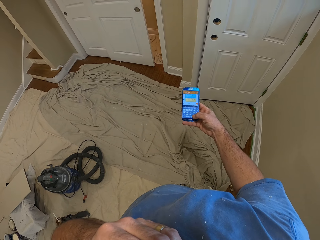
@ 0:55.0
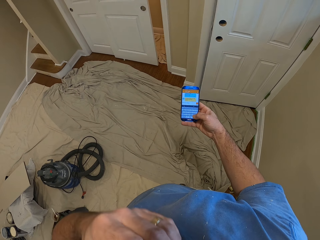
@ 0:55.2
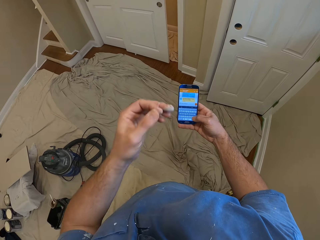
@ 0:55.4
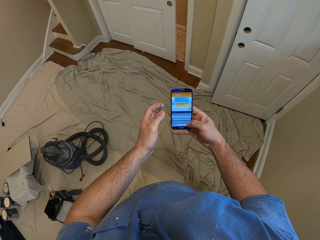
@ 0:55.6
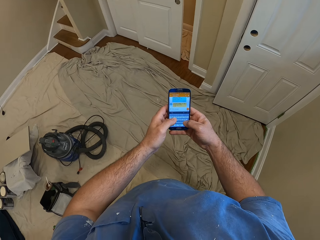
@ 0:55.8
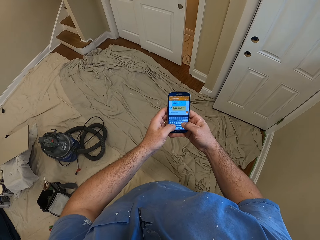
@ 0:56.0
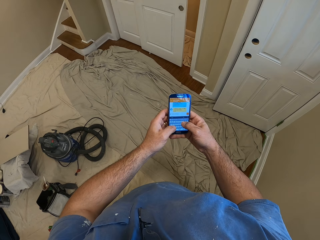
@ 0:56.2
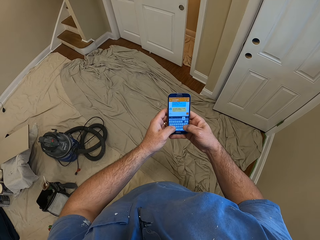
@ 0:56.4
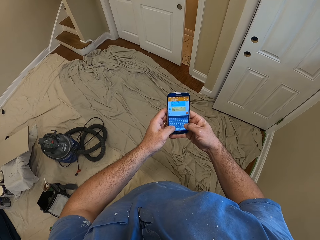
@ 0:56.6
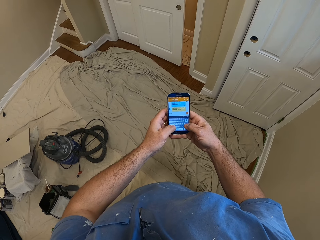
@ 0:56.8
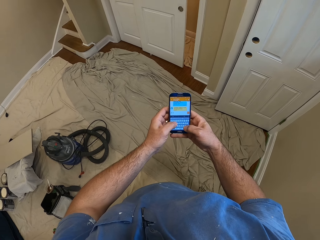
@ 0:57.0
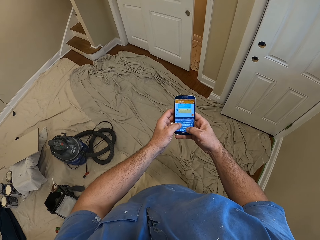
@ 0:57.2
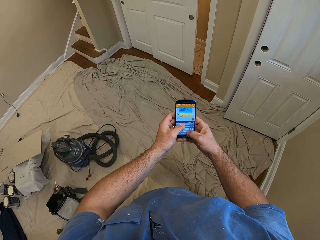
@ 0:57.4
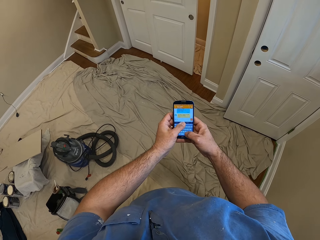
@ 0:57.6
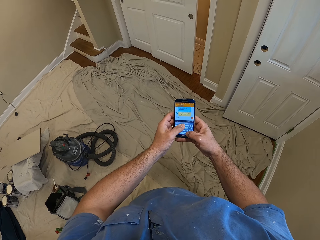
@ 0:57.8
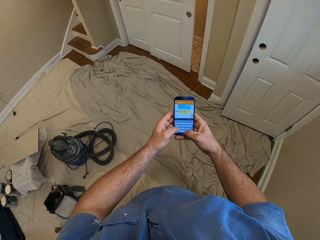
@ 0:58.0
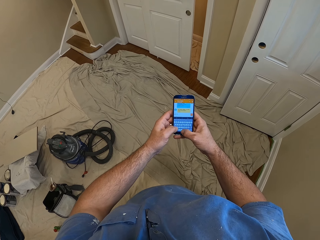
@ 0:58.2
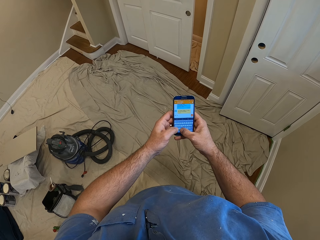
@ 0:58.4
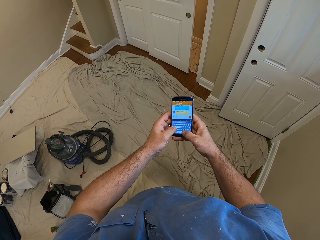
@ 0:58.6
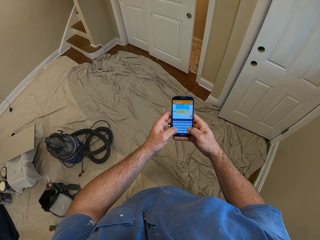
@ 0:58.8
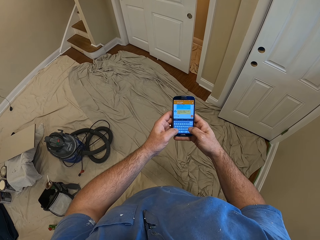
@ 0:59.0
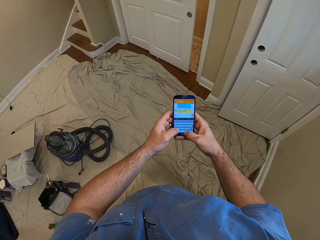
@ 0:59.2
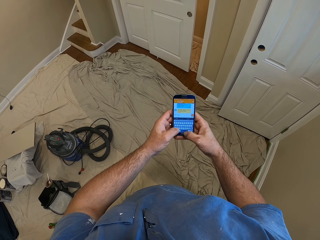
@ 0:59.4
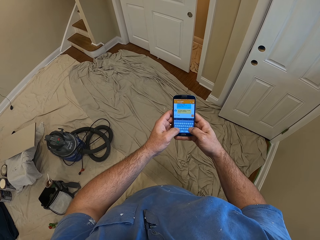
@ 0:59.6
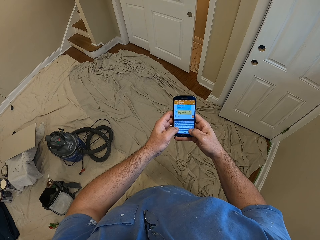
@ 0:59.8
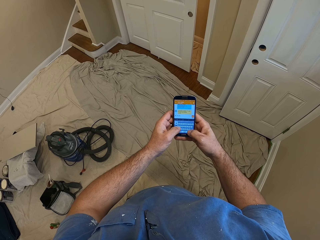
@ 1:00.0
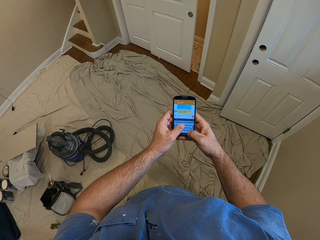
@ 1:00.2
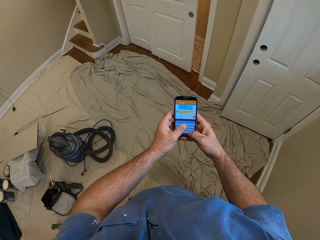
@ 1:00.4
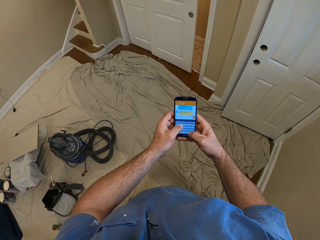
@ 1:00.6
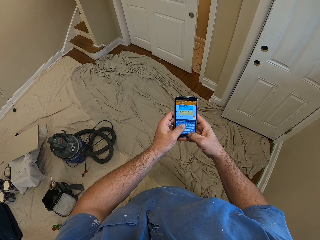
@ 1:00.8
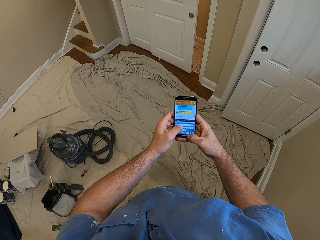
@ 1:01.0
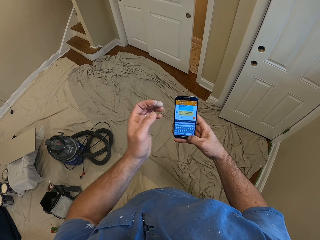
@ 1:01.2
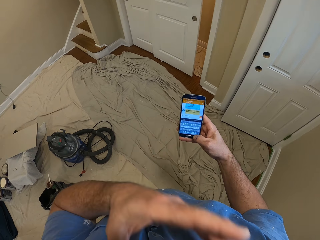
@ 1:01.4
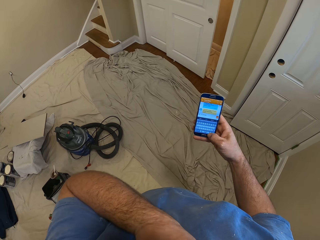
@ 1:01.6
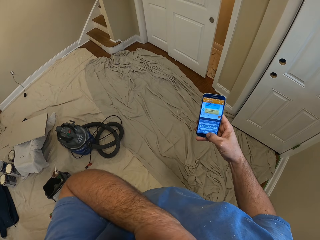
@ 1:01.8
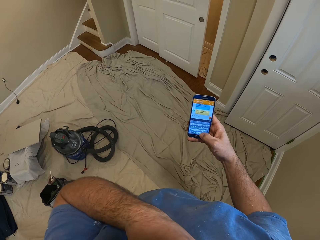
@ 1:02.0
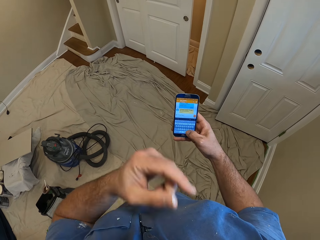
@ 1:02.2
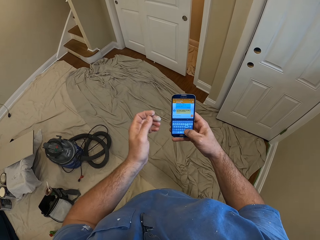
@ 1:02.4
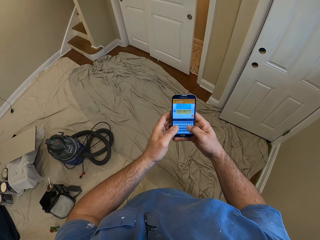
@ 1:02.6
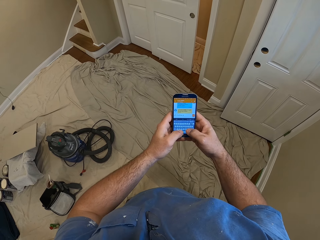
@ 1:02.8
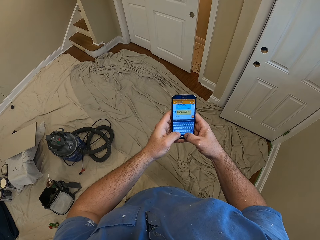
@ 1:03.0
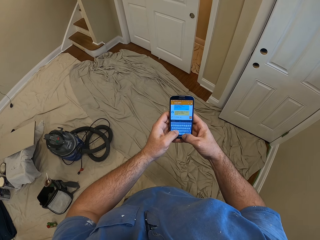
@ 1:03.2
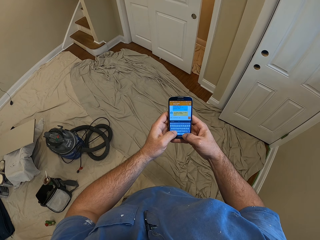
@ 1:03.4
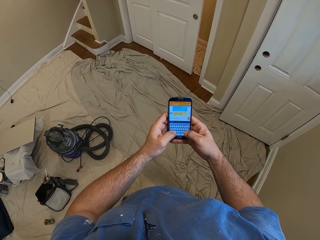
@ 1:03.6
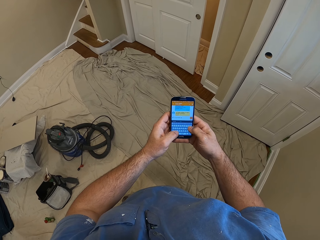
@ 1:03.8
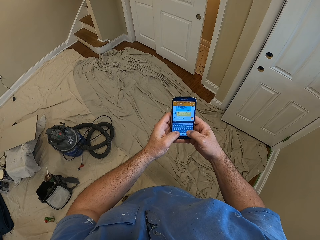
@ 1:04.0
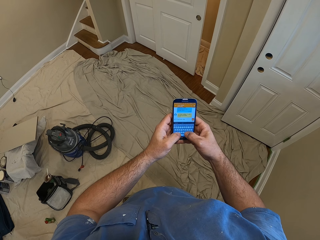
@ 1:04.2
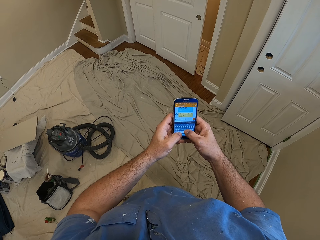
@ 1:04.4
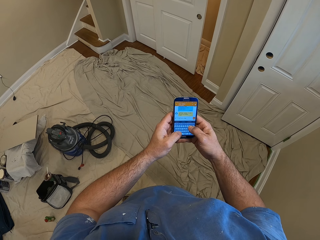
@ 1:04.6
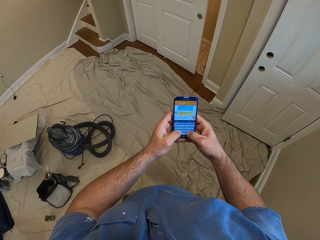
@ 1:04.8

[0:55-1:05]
The camera wearer stretches the left hand to the phone. They operate the phone with both hands. They lift the left hand from the phone to the head. They operate the phone with the right hand still. They move the left hand back to the phone. They operate the phone with both hands.

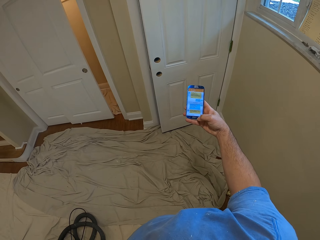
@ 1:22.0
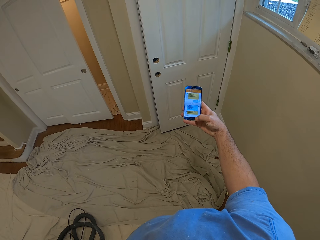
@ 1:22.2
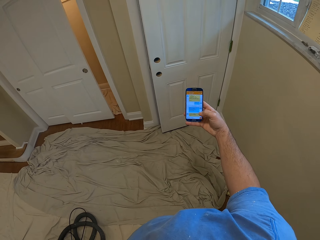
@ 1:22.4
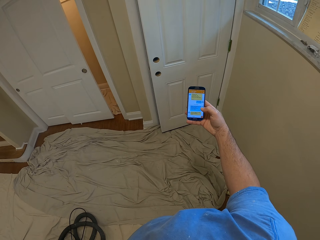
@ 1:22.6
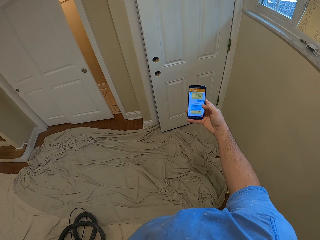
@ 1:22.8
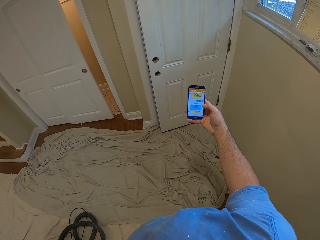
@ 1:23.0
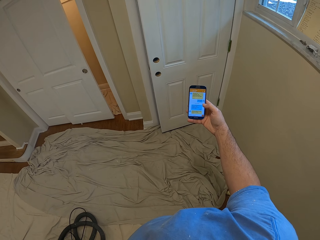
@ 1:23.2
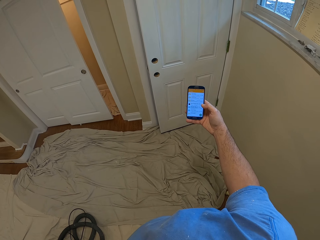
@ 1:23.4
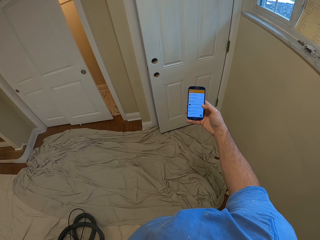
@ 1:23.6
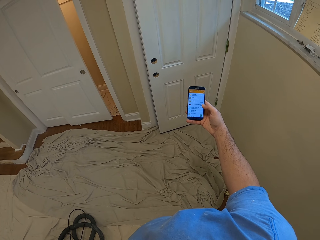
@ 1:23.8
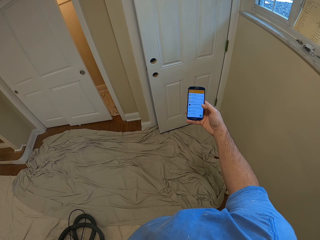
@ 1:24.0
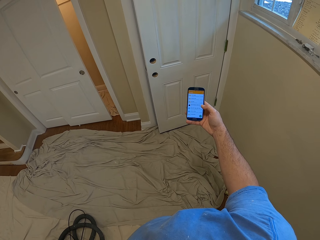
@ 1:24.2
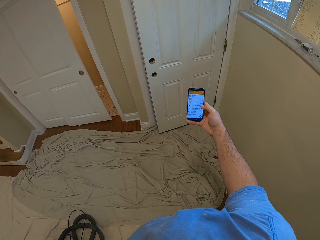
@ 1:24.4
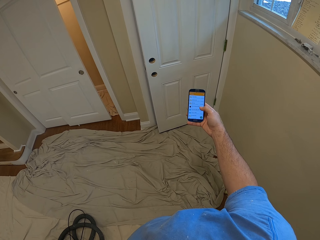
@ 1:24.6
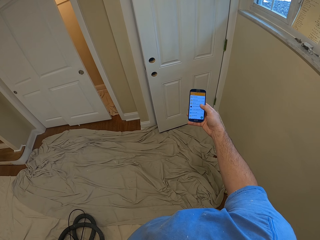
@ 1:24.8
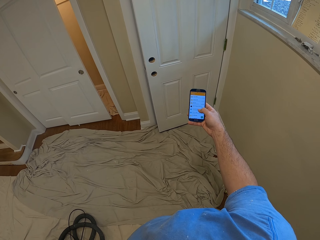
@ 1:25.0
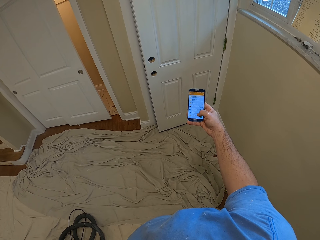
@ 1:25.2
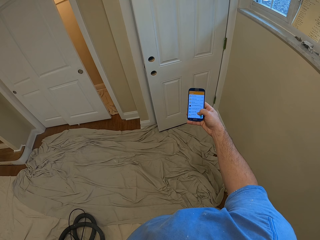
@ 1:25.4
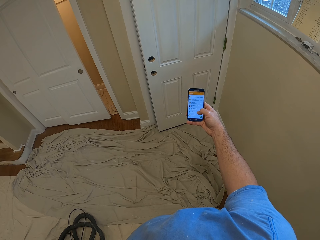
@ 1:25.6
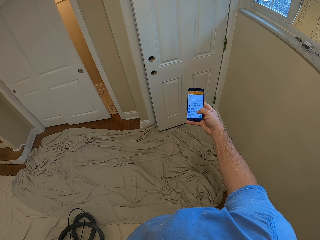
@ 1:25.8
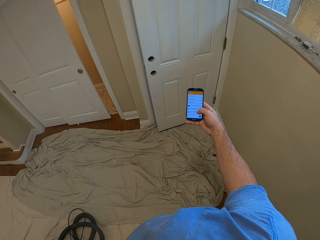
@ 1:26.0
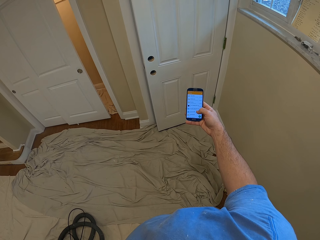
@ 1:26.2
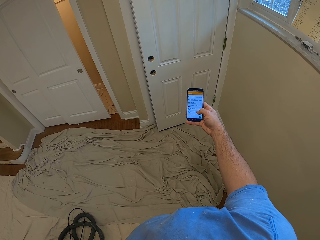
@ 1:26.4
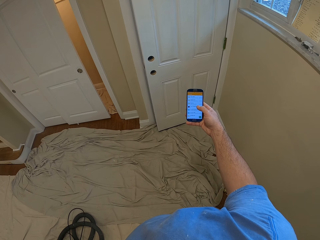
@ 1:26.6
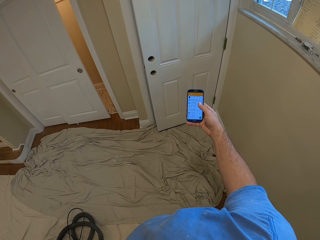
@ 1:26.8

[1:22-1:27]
The camera wearer operates the phone in the room.

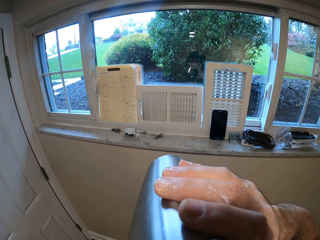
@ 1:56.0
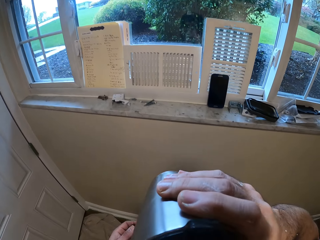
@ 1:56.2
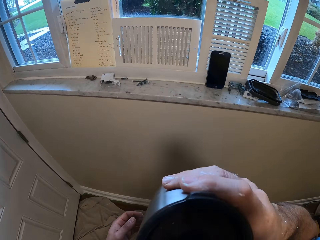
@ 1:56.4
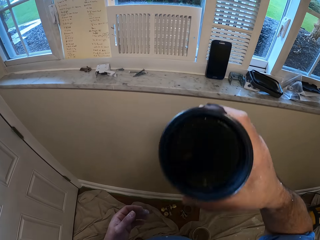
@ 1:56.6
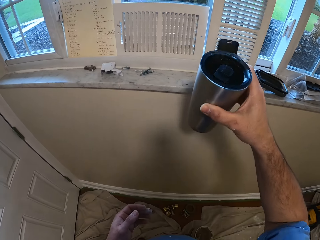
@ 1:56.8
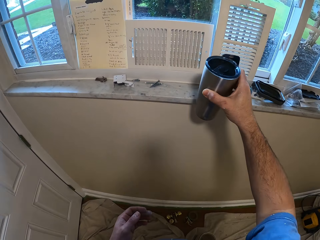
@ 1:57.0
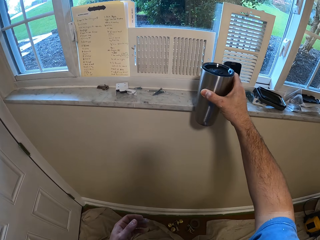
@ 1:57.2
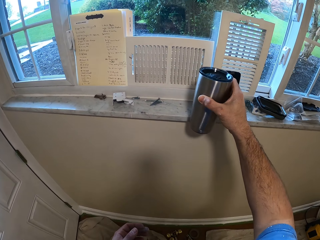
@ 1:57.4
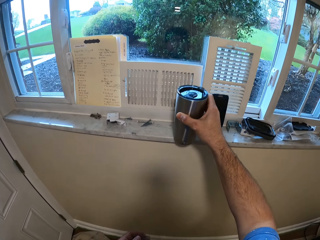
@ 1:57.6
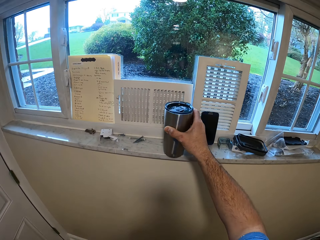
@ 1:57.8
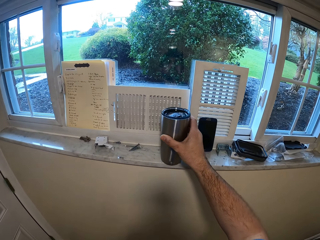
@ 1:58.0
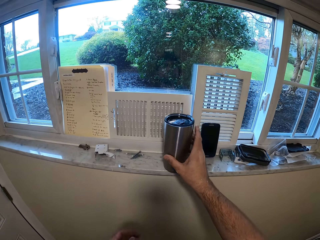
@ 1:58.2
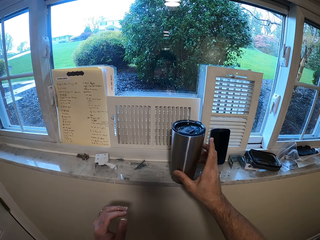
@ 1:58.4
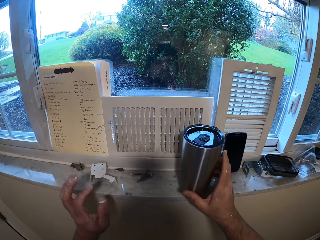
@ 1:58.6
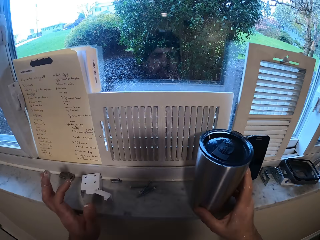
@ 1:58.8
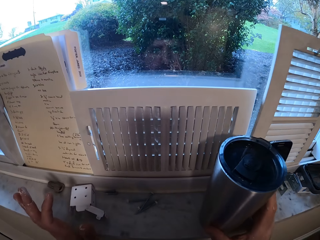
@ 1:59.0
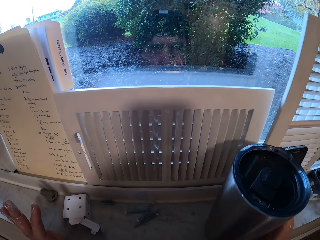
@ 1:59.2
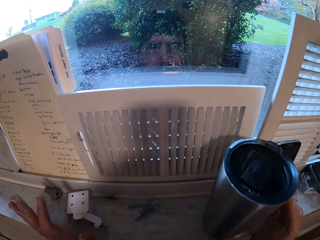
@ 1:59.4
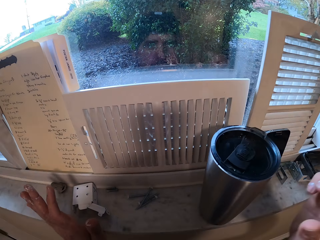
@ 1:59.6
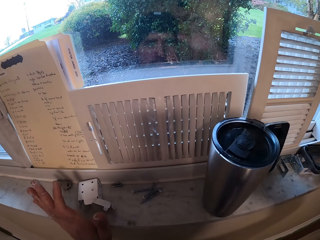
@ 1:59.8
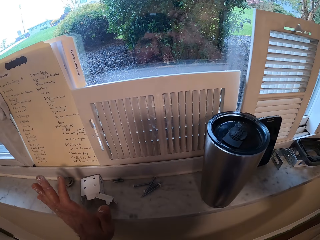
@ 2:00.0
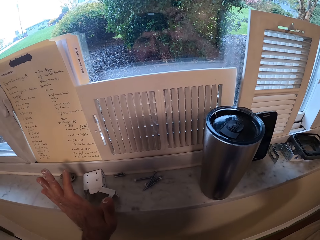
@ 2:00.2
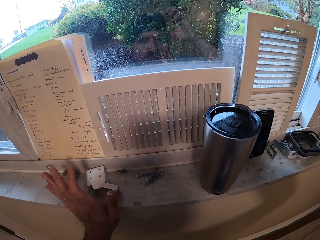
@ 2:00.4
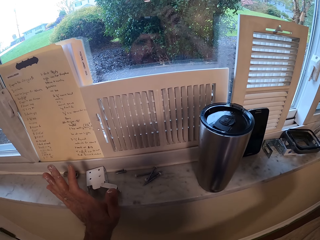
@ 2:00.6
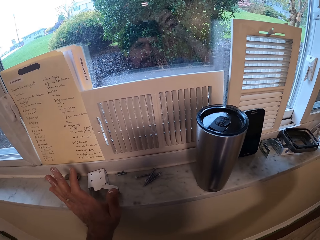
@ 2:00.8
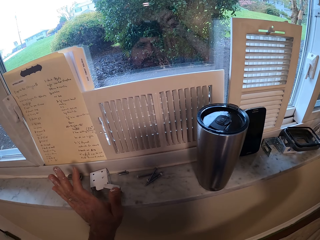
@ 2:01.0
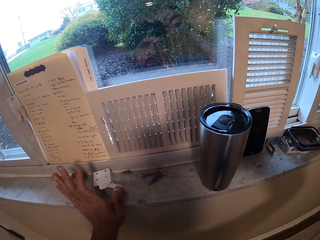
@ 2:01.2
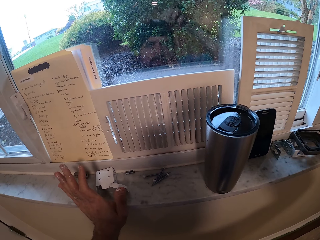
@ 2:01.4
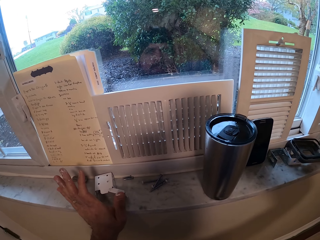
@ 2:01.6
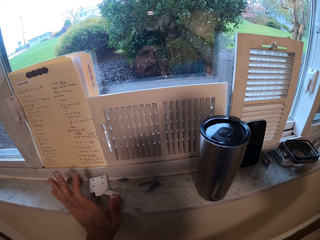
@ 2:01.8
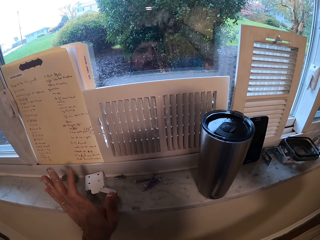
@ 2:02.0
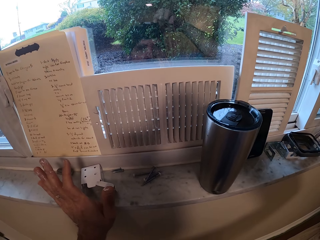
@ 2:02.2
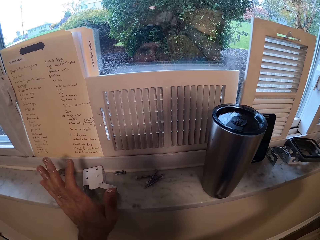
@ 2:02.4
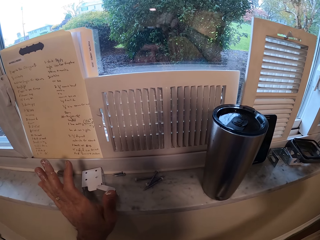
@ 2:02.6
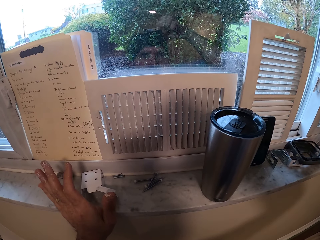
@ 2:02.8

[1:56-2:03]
The camera wearer stretches the mug in the right hand back to the window. He places the mug or bottle back on the window. He holds the window wall with both hands. He places his left hand on the window frame. He lifts the right hand off the mug.
